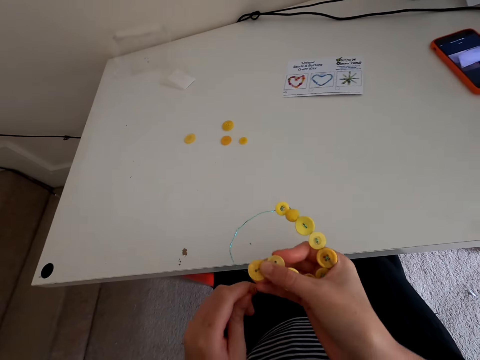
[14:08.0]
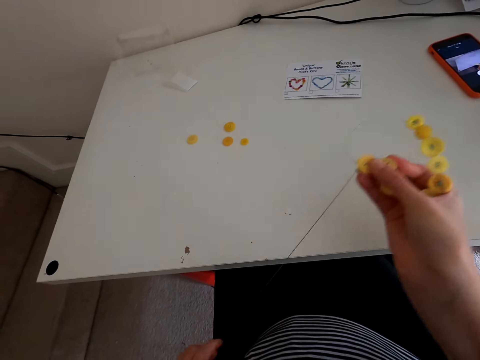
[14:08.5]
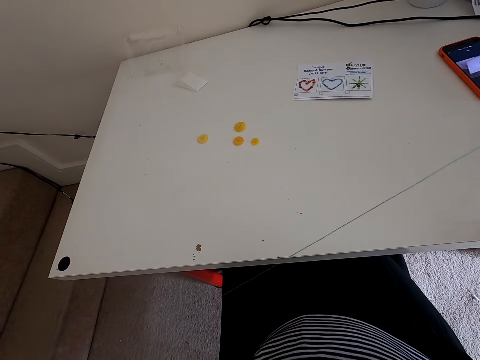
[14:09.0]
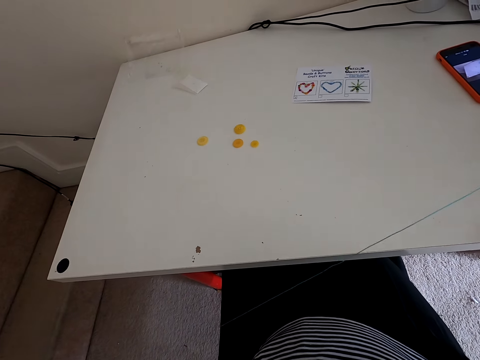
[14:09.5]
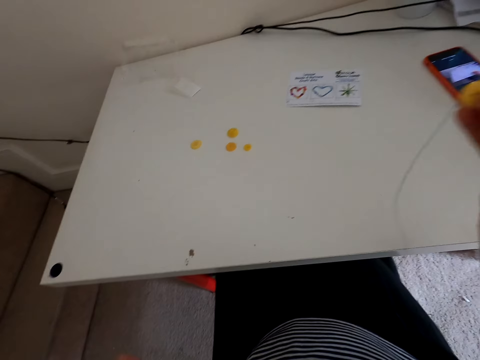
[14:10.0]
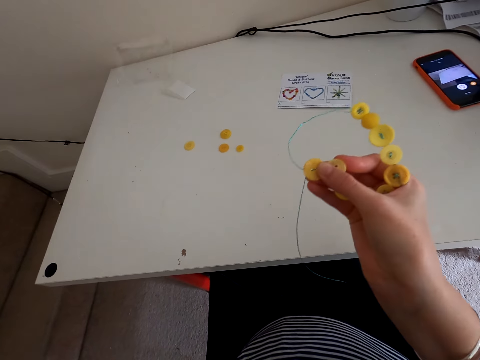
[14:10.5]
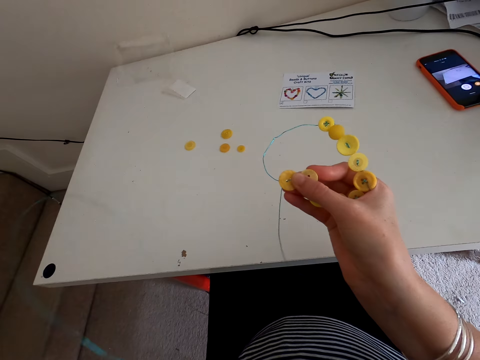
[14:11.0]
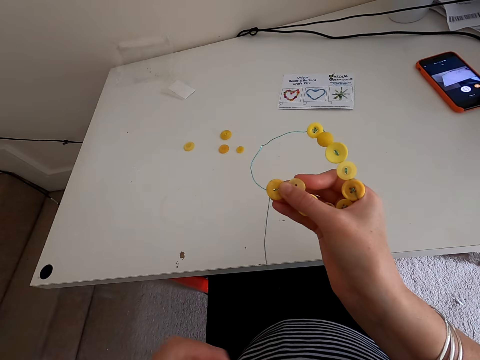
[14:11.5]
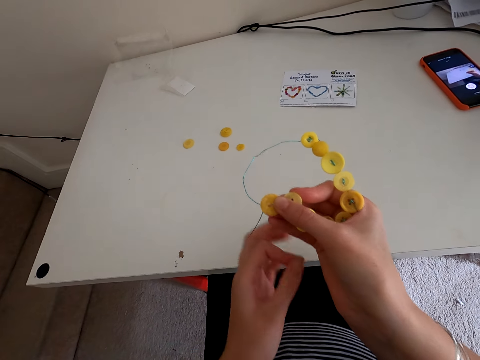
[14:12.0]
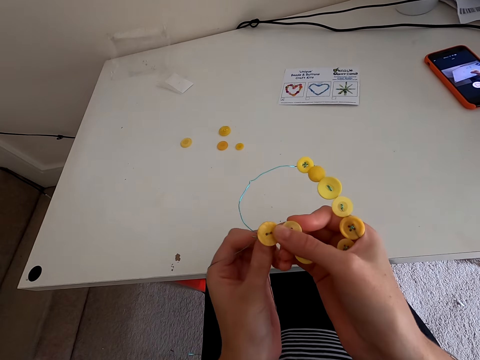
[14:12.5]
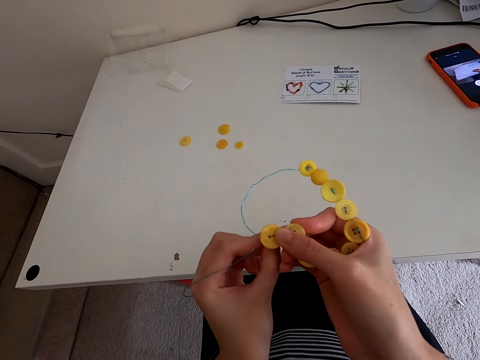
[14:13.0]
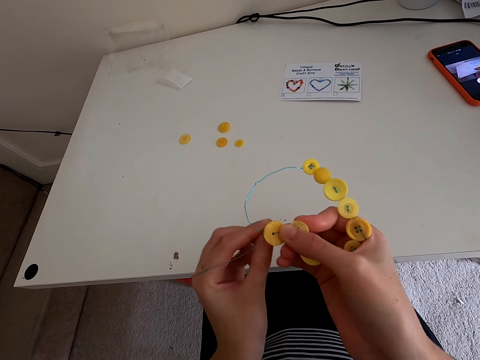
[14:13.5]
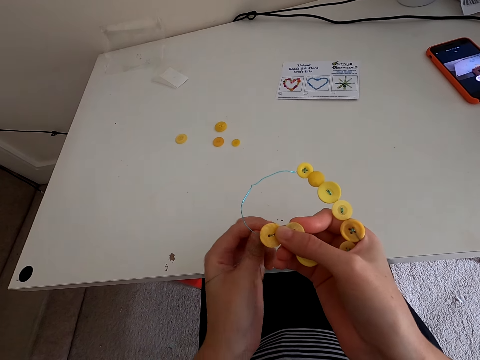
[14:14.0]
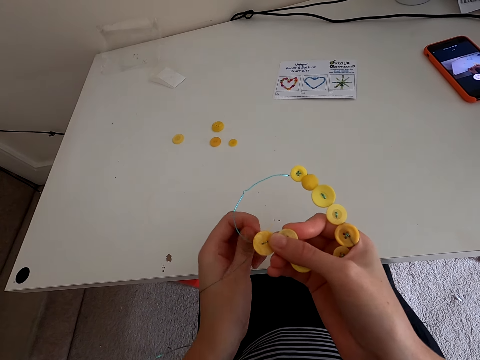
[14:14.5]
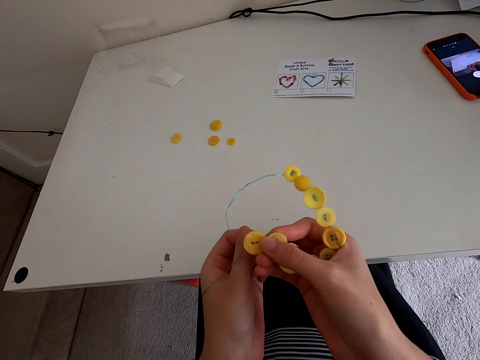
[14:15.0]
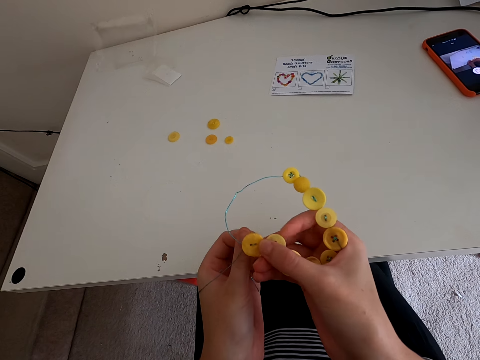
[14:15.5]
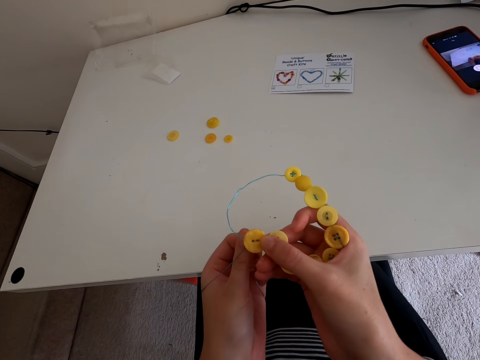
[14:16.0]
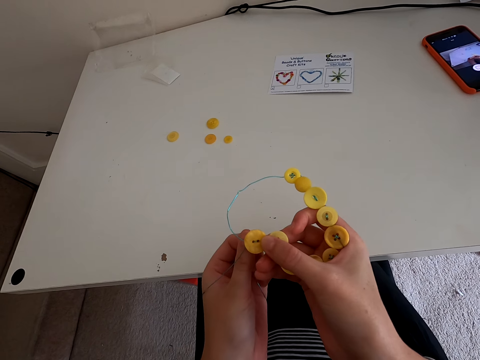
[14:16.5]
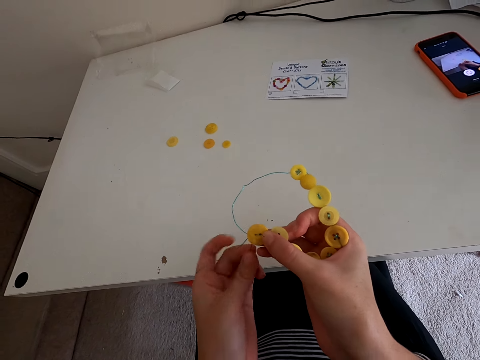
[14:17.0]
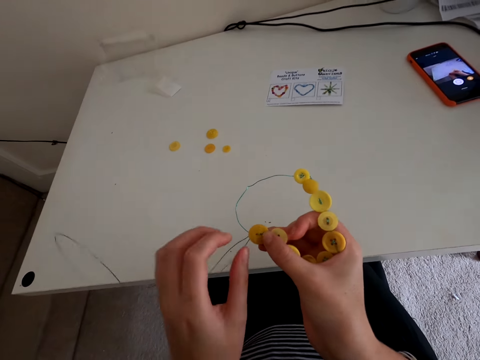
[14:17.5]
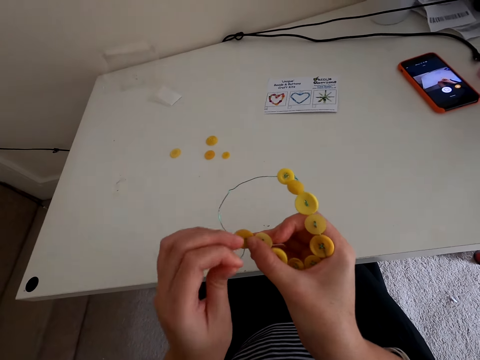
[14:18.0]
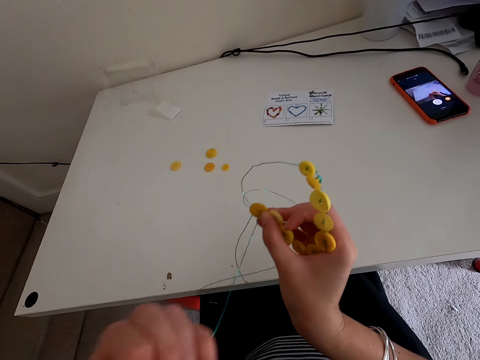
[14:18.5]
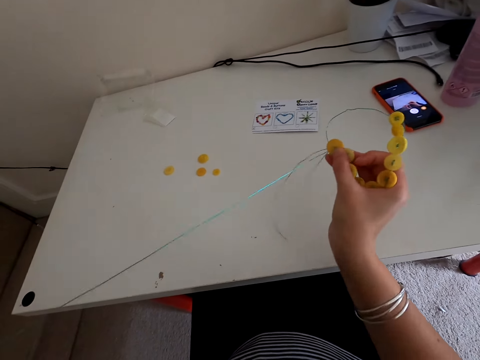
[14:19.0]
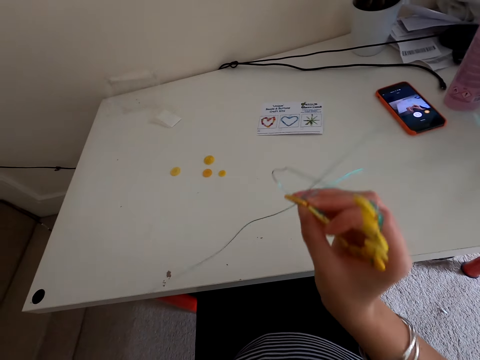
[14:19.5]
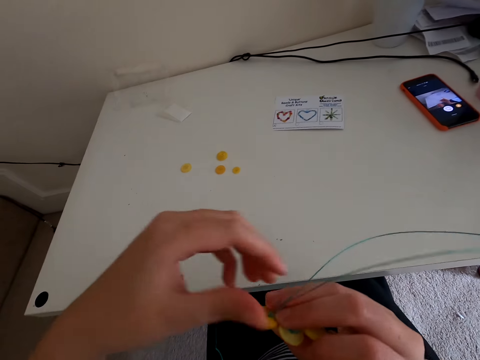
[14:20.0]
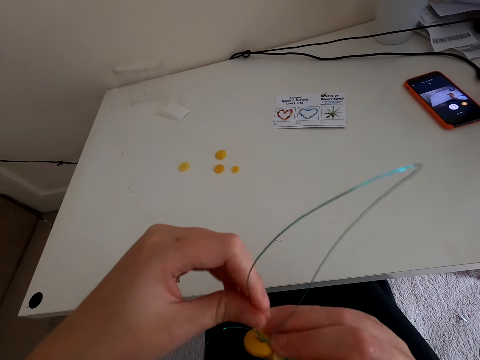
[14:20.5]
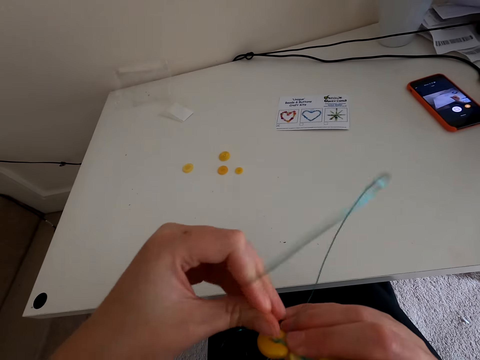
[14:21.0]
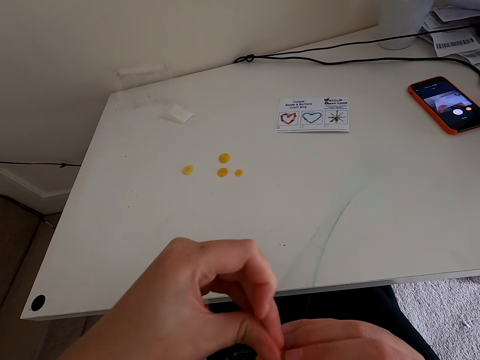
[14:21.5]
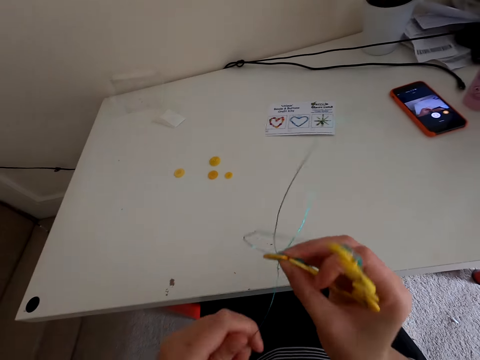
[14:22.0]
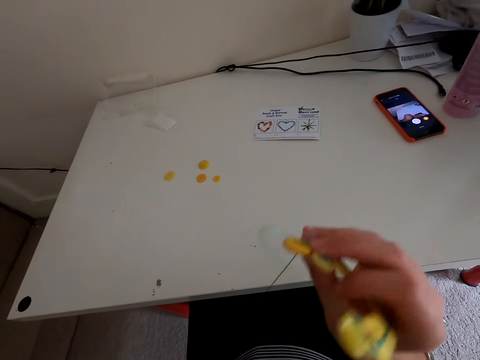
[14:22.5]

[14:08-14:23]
The camera wearer stretches the thread. They put the thread in the button. They stretch the thread.

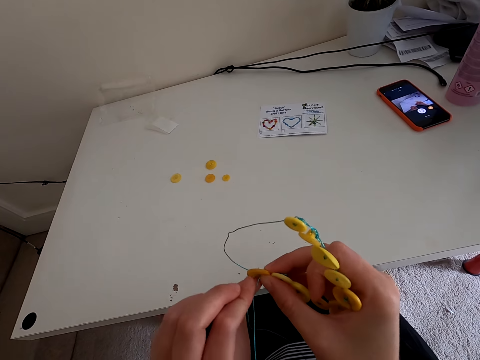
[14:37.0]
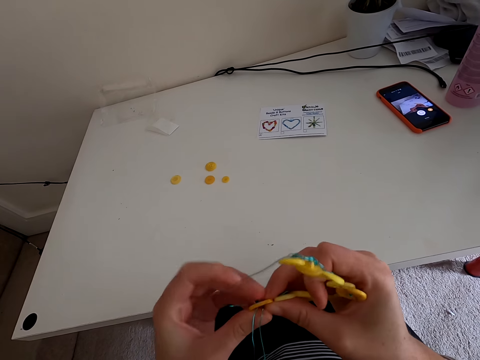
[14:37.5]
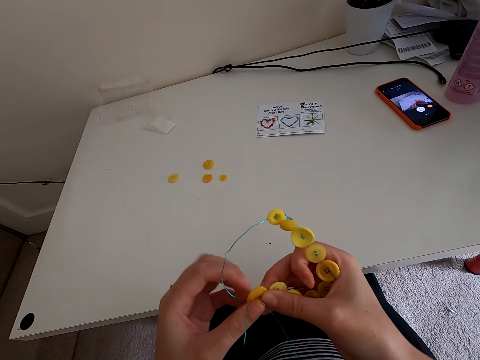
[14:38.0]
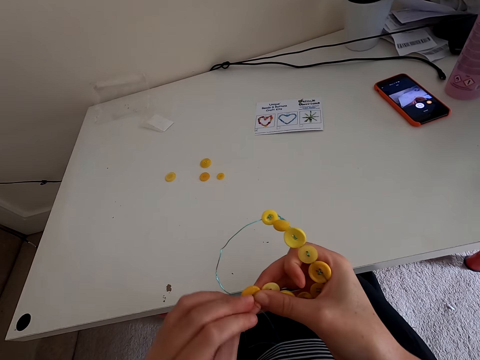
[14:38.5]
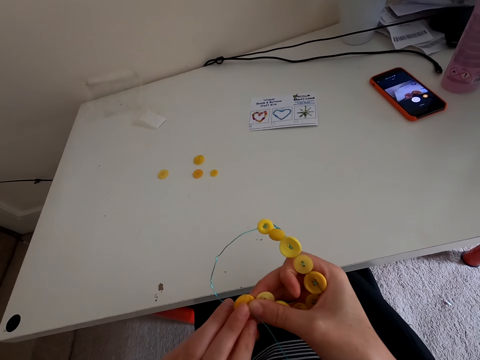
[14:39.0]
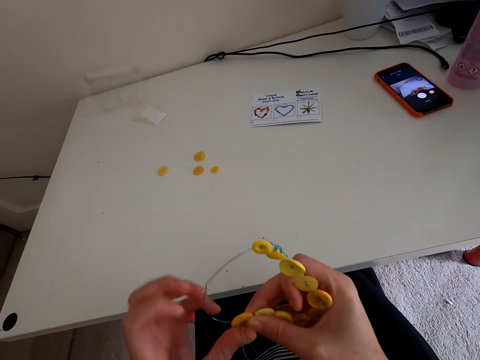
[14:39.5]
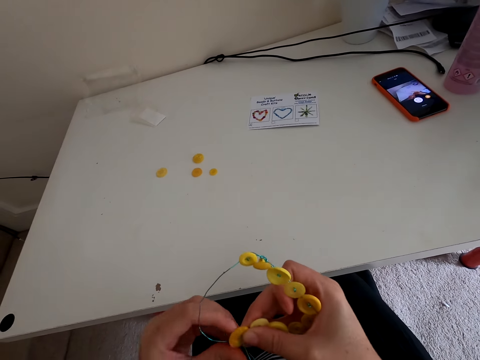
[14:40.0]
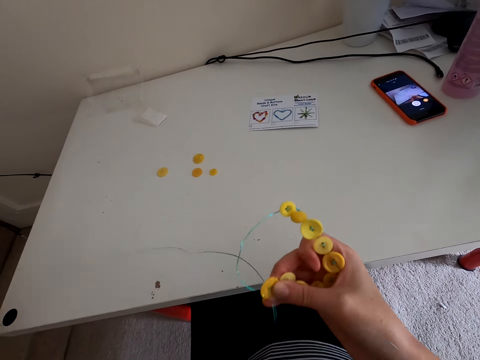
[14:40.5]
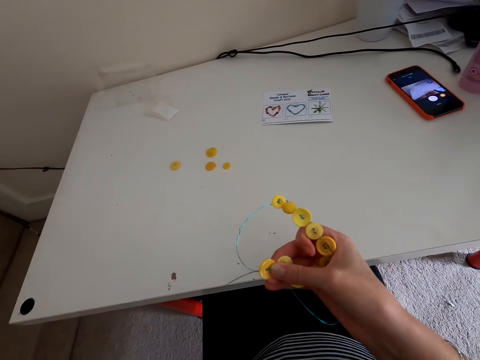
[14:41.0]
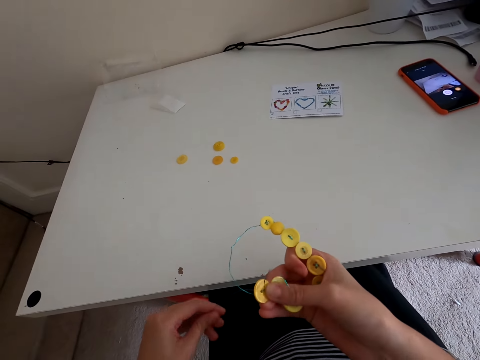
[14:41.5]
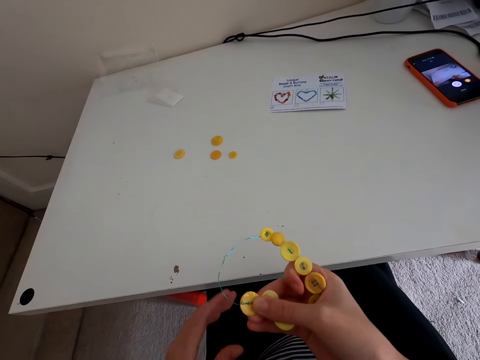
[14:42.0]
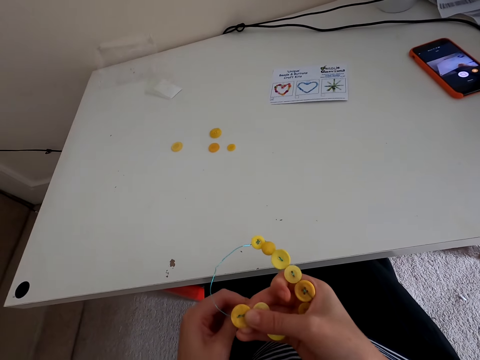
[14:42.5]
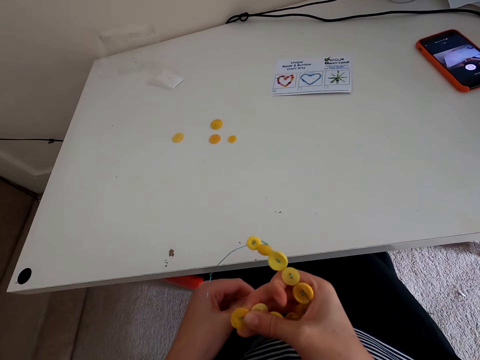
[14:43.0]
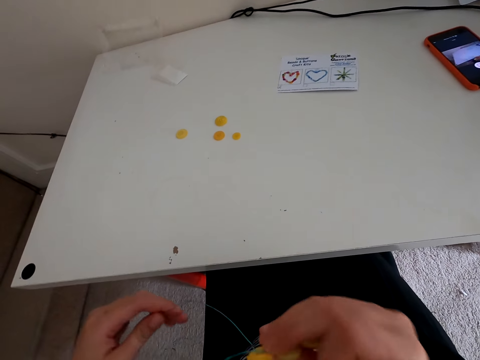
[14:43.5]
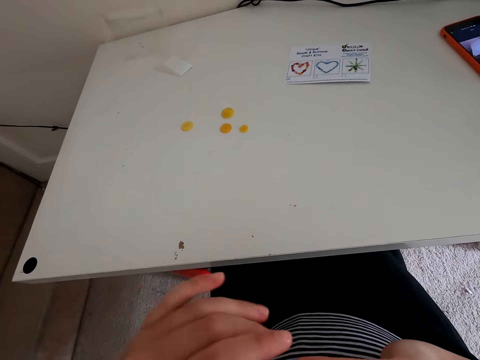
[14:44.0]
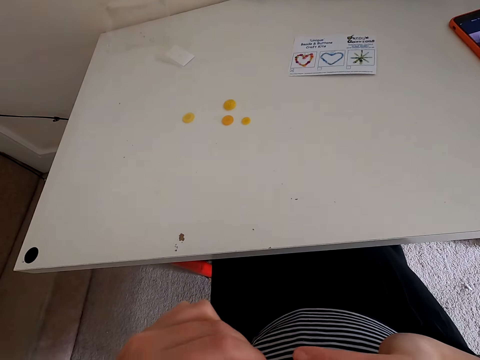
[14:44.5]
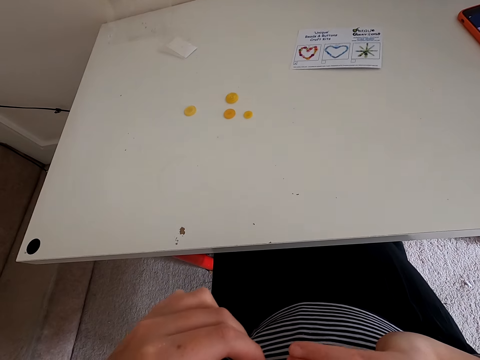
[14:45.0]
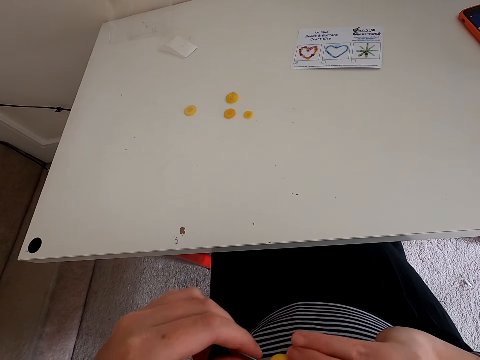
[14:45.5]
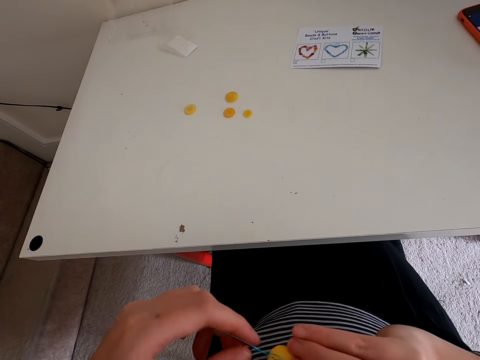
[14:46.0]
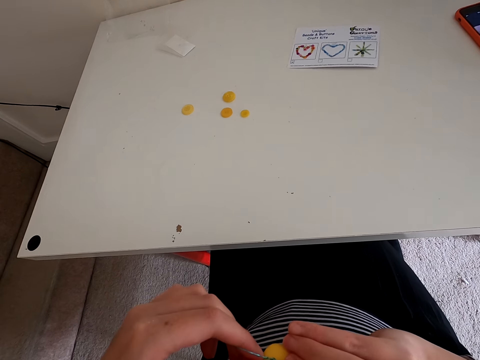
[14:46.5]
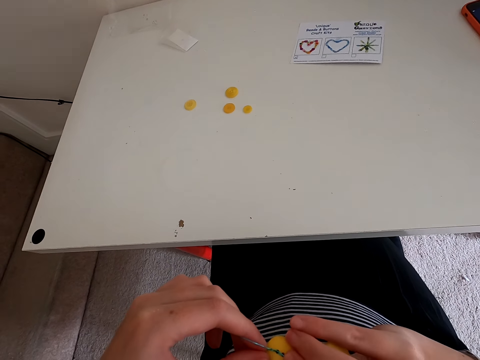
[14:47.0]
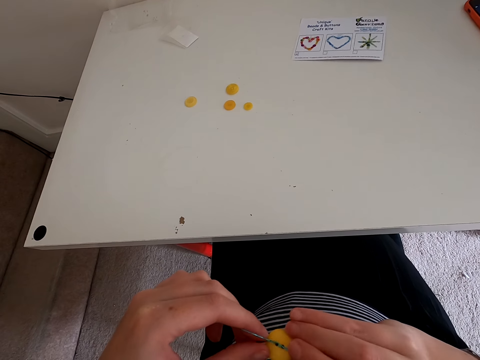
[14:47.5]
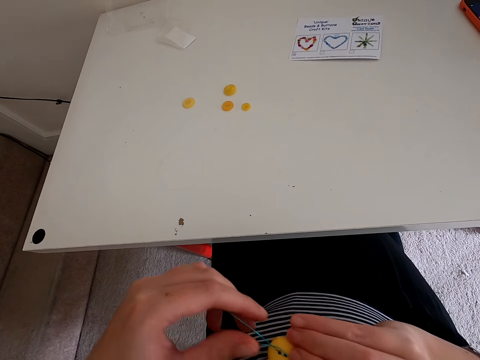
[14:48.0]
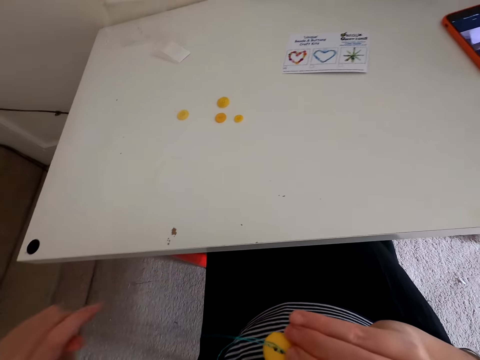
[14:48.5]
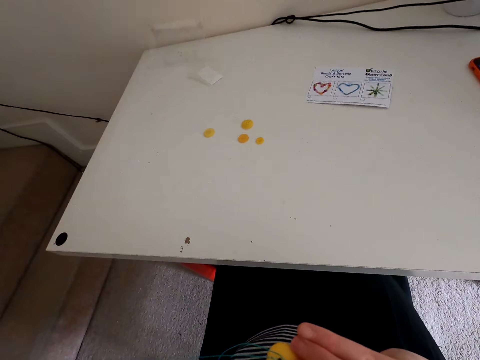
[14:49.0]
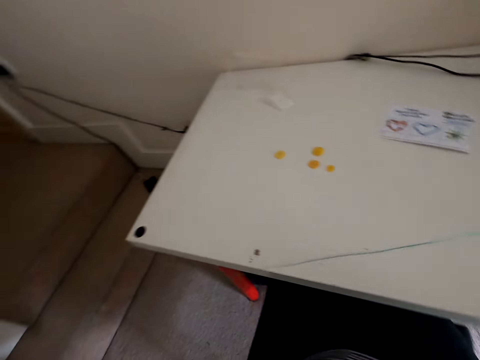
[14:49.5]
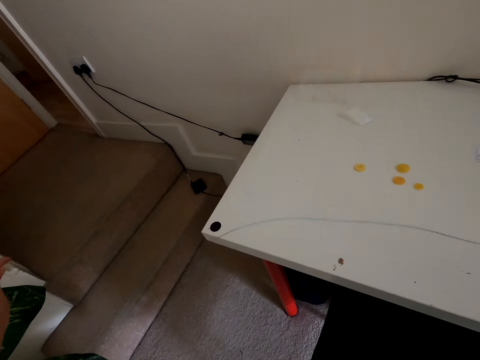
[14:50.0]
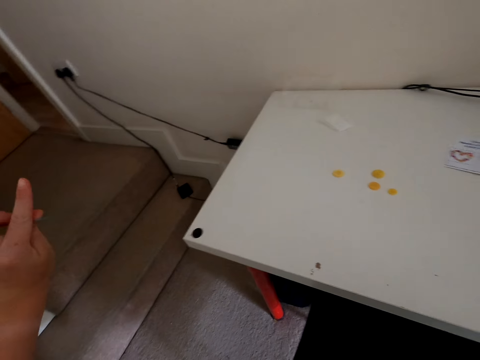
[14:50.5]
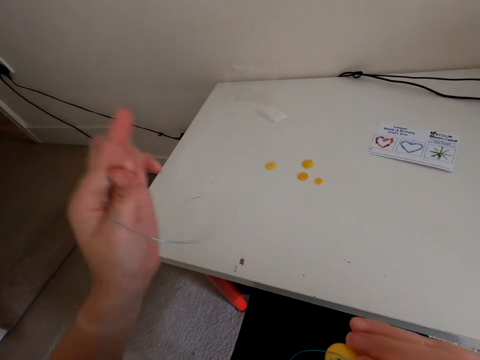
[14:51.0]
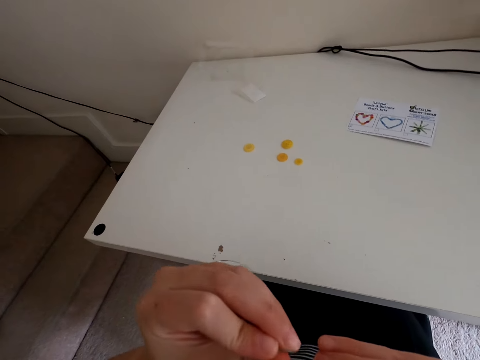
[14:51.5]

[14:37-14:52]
The camera wearer puts the thread in the button.
